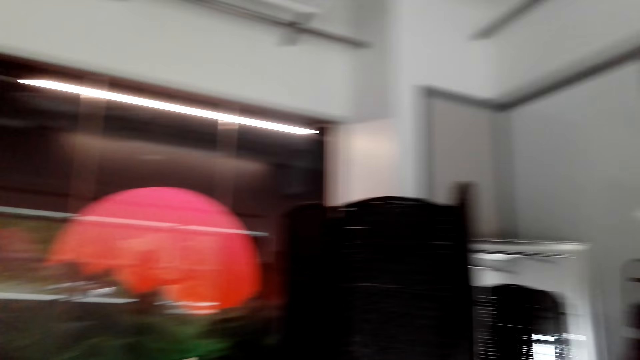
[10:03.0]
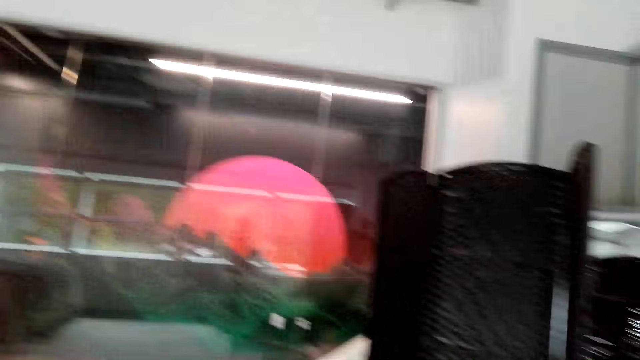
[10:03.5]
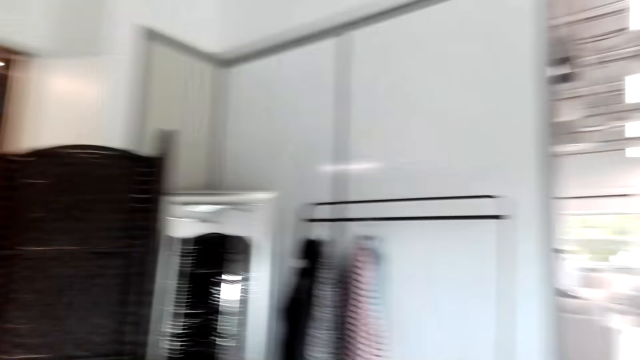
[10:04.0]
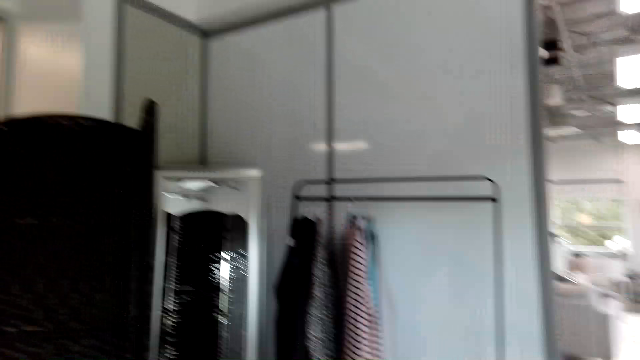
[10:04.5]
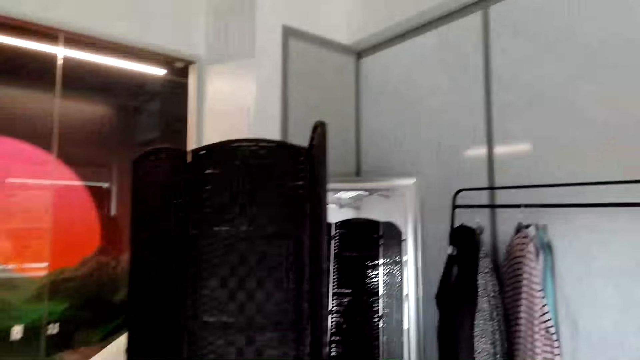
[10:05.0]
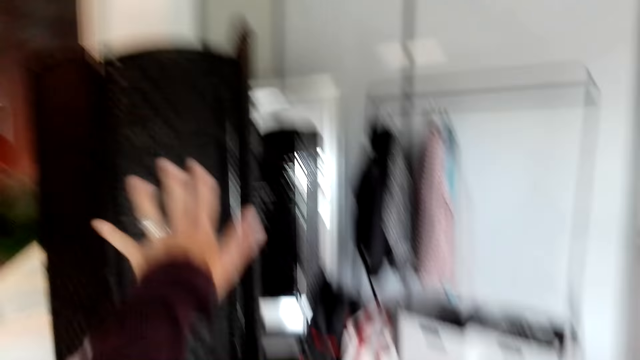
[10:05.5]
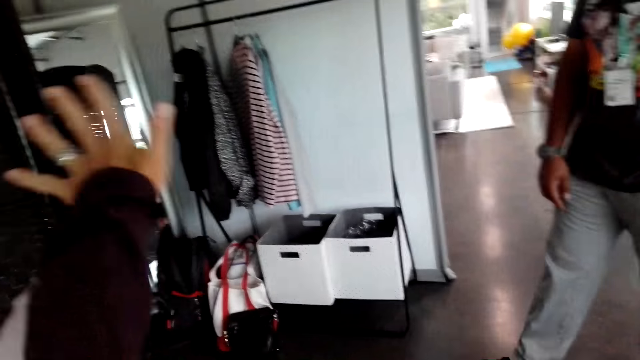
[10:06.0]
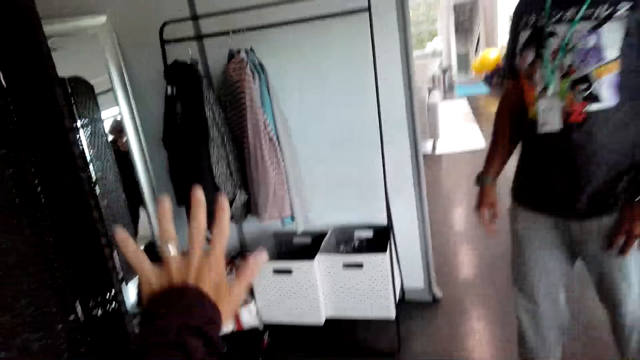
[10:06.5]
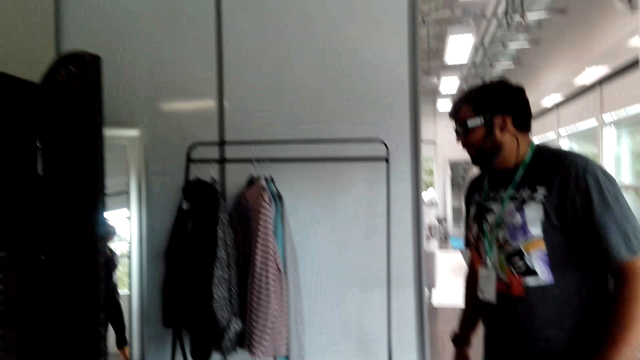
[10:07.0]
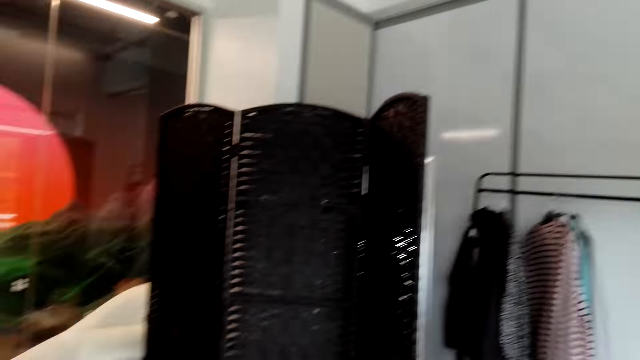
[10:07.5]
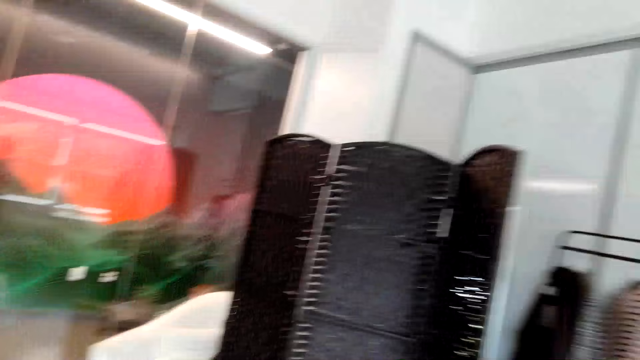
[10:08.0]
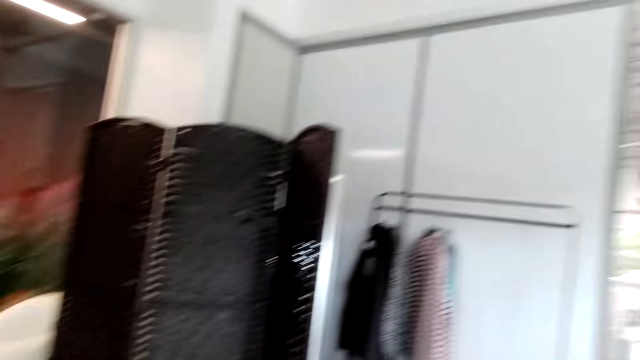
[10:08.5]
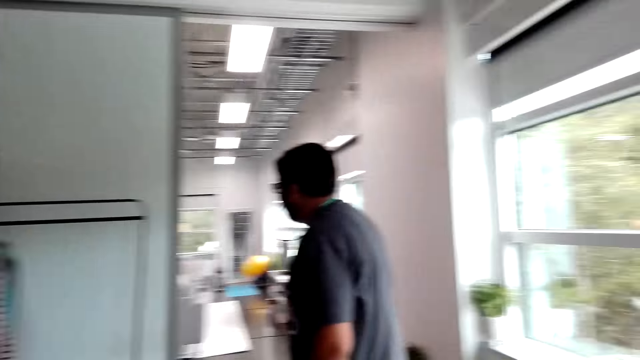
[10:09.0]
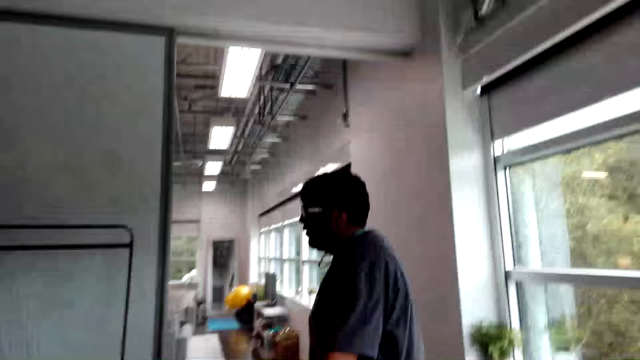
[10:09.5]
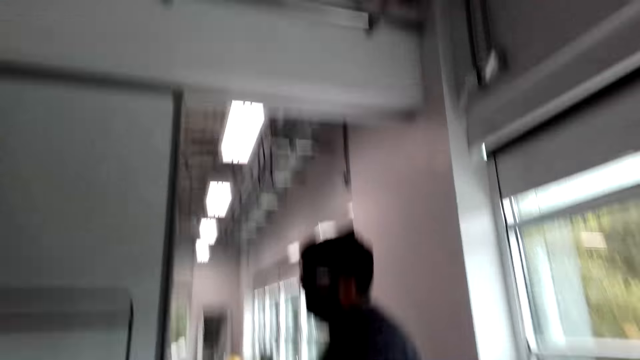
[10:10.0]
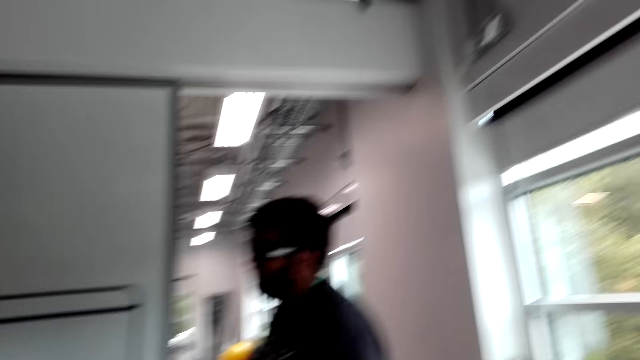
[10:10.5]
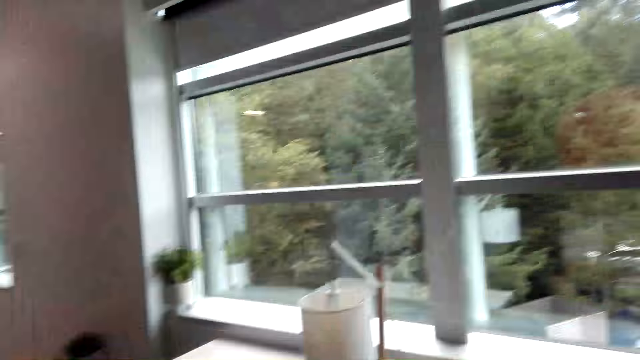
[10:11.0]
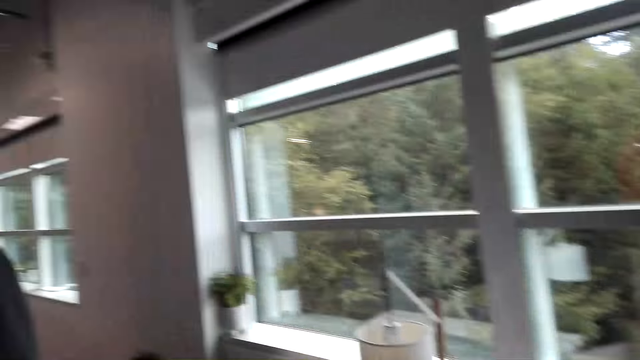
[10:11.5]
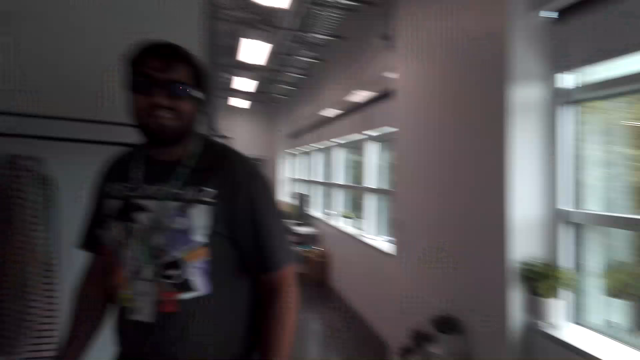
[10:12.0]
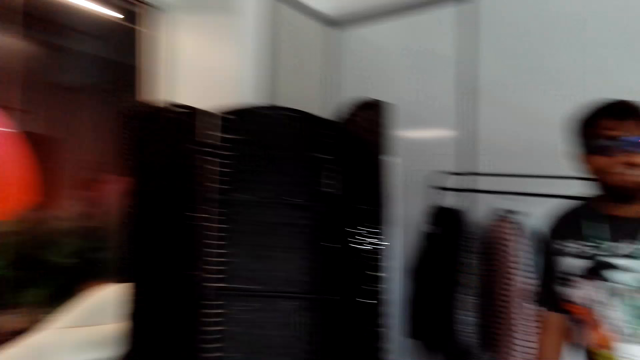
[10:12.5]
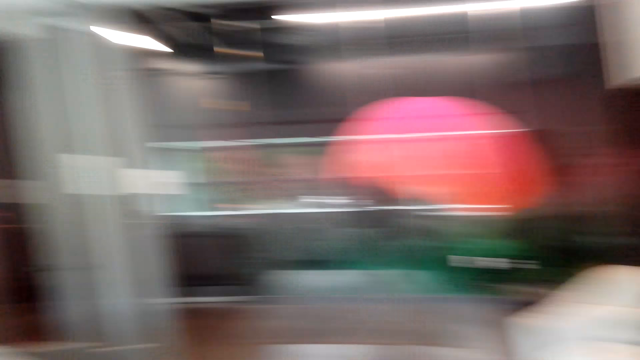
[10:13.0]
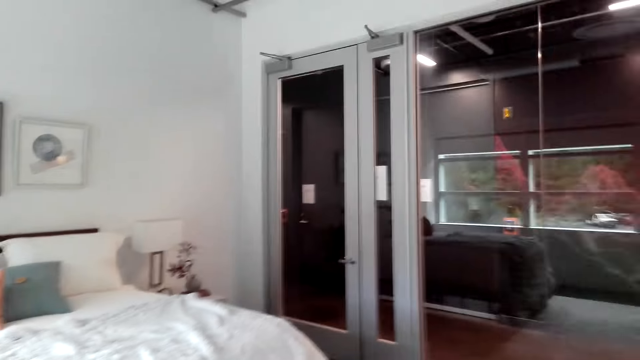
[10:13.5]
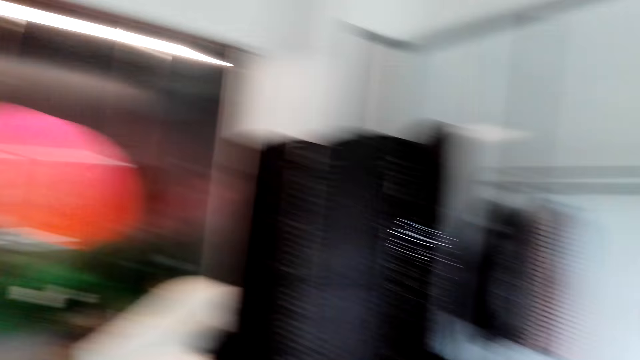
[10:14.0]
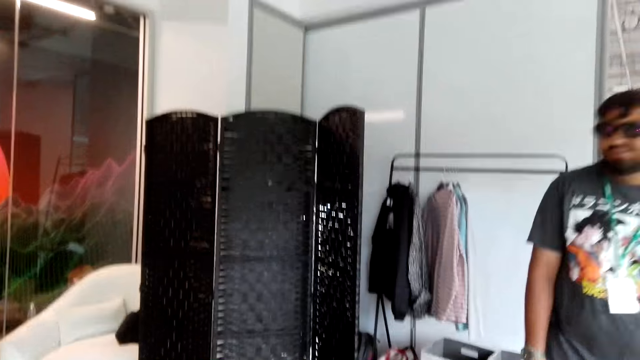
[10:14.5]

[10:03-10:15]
The camera wearer points at the changing area with her left hand. She does hand movements. She talks with a man.

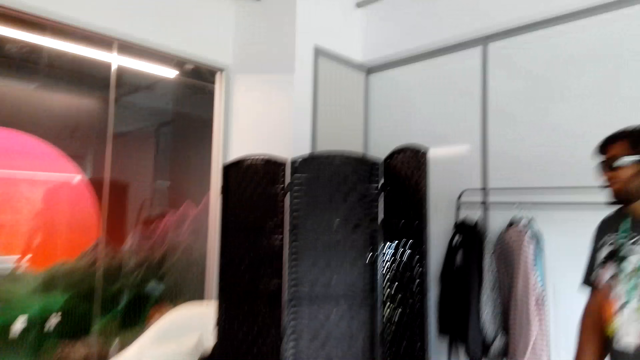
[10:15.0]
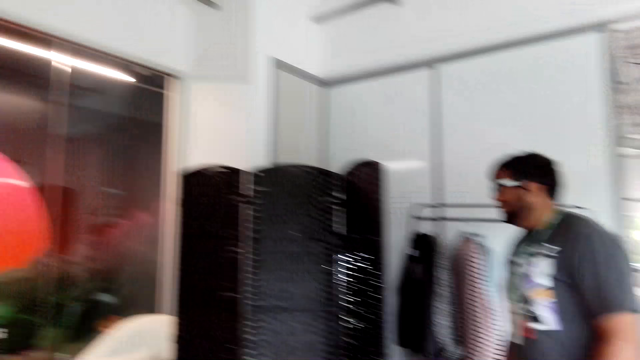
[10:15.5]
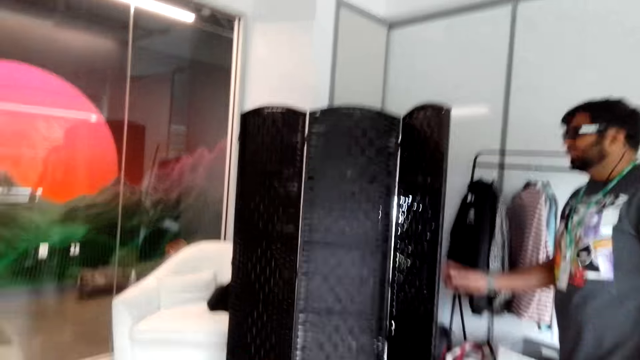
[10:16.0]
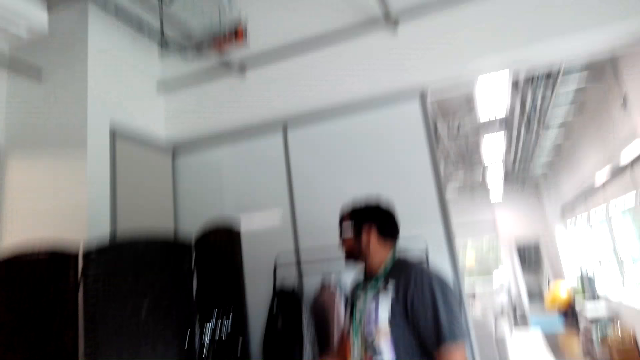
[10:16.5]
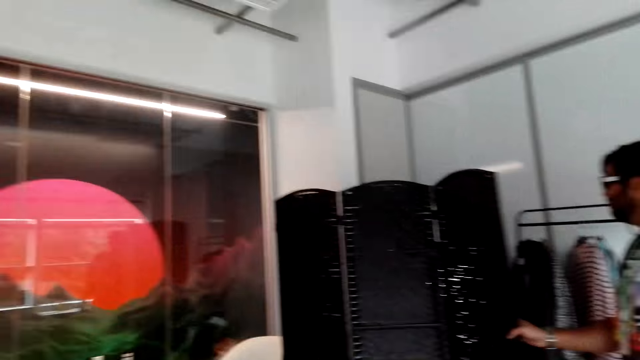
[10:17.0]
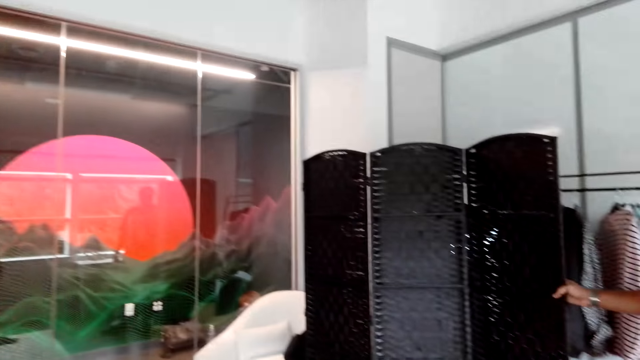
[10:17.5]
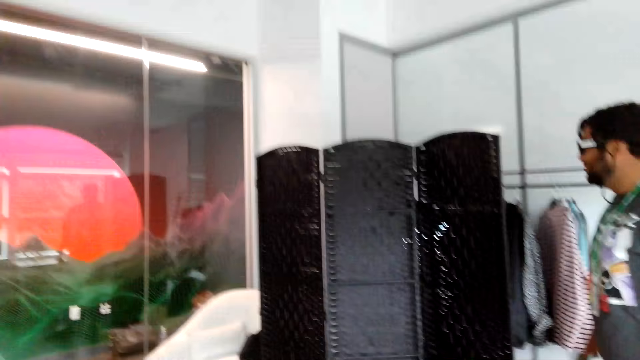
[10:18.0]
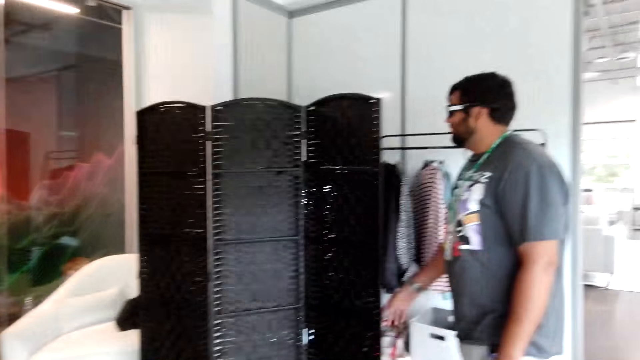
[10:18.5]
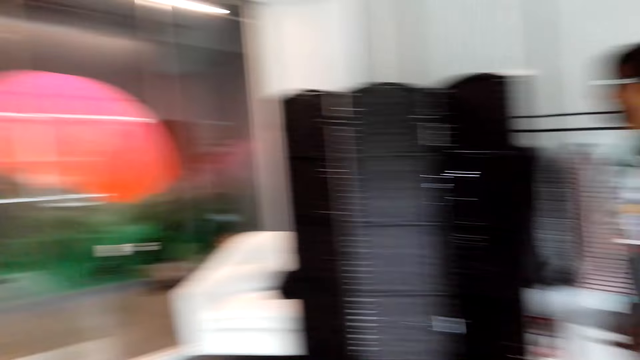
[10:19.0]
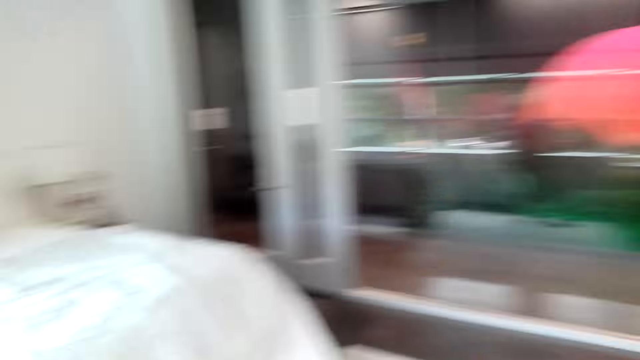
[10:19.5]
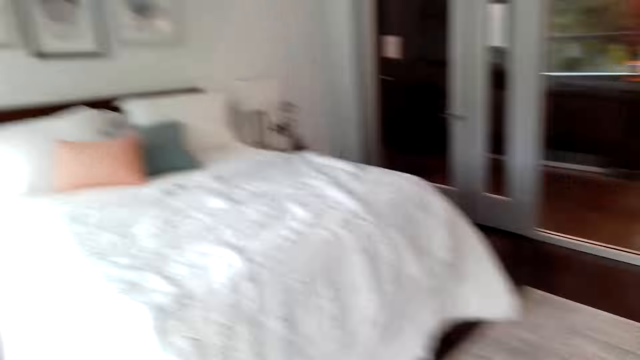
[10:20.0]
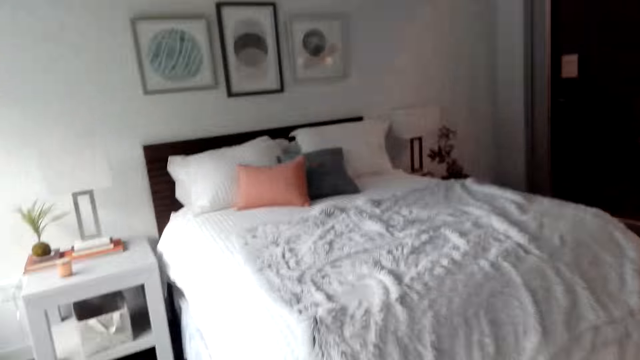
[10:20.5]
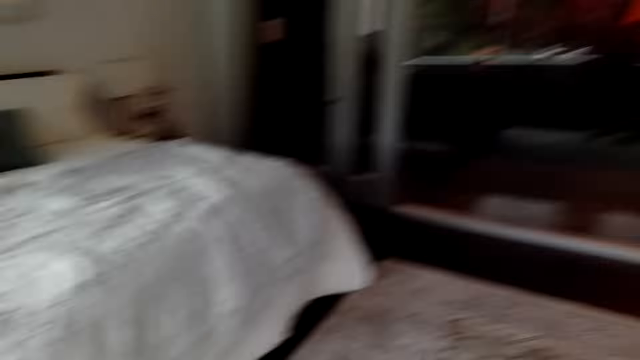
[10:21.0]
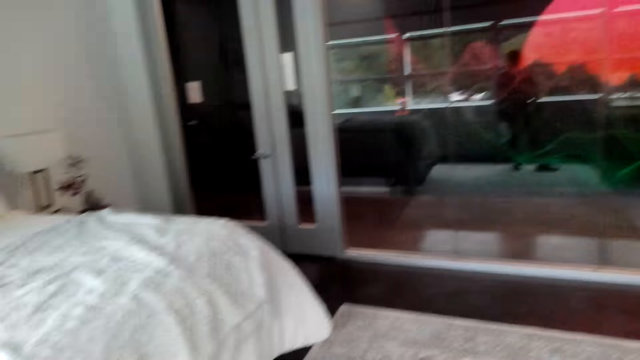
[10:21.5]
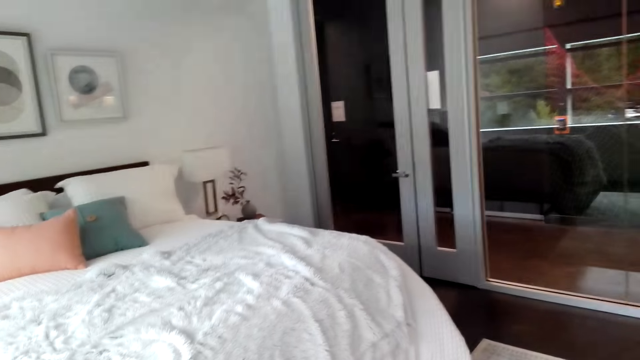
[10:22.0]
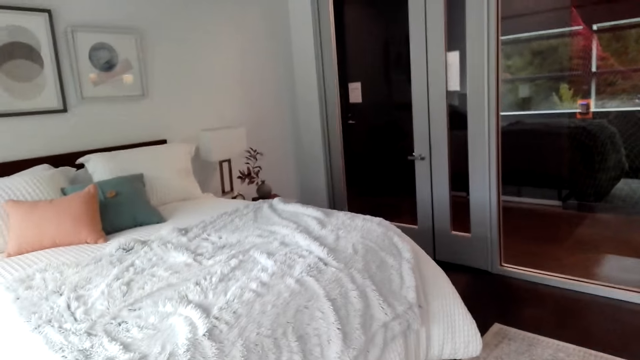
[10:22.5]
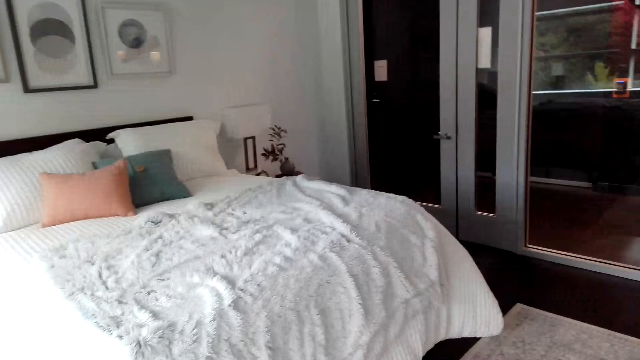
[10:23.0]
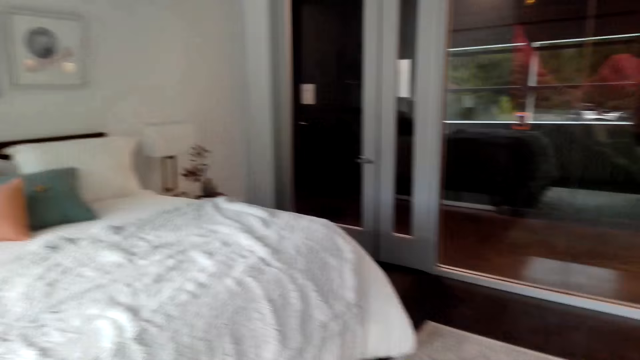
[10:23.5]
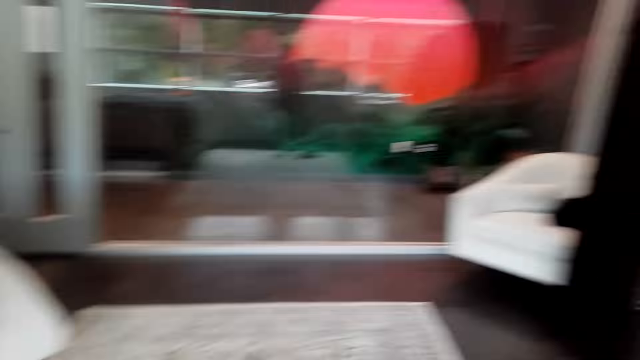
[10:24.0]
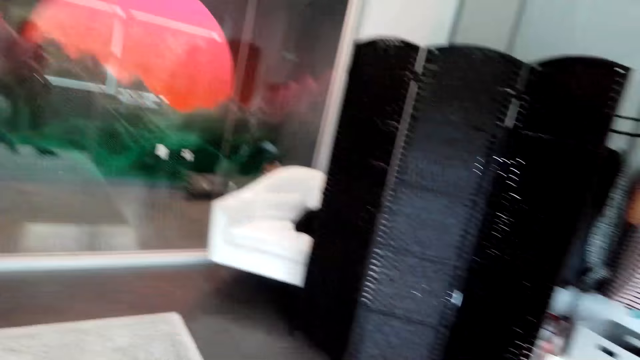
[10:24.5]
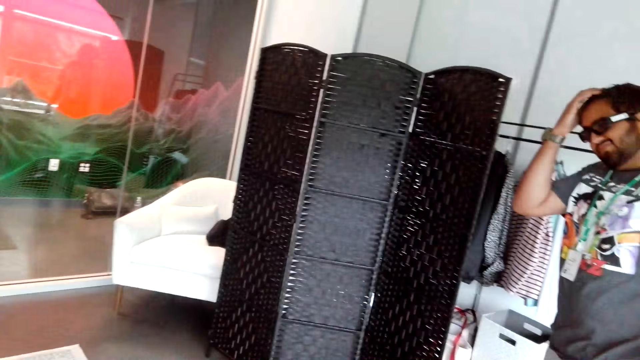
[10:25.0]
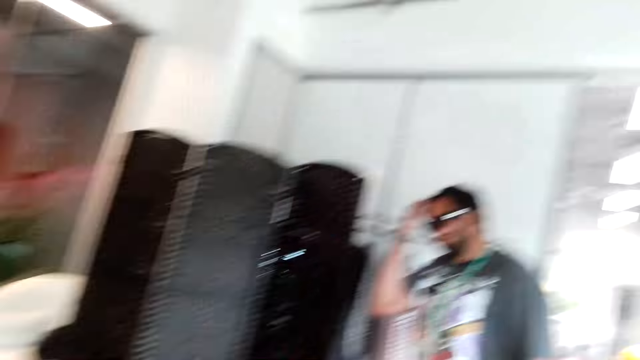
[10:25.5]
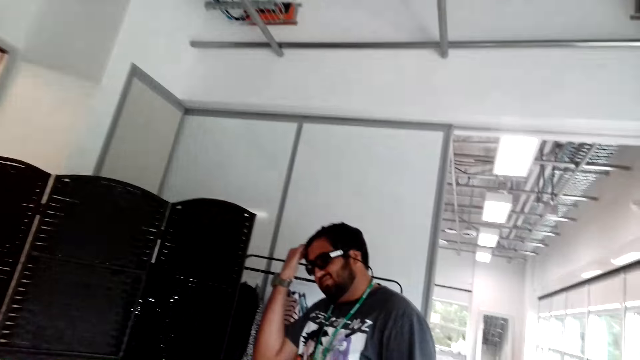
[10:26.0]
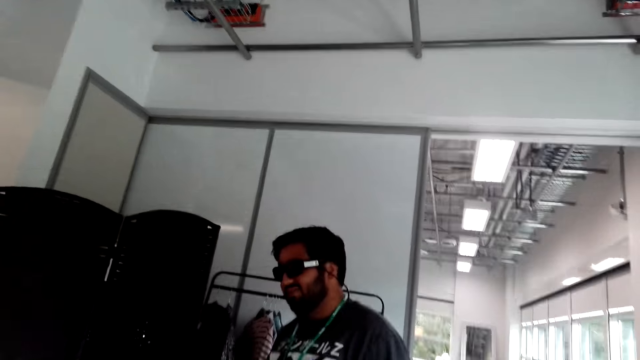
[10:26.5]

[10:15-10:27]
A man touches the closet with a hand. The camera wearer looks around the bedroom. The man holds his head. The camera wearer converses with the man.
